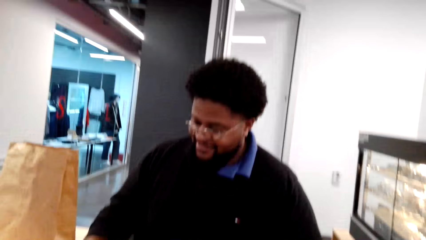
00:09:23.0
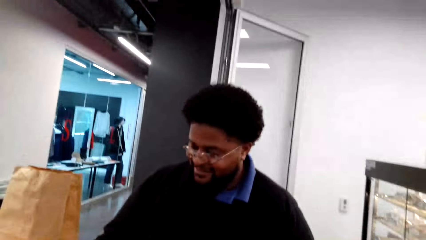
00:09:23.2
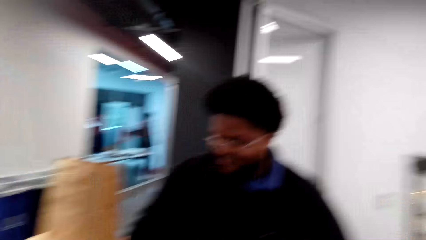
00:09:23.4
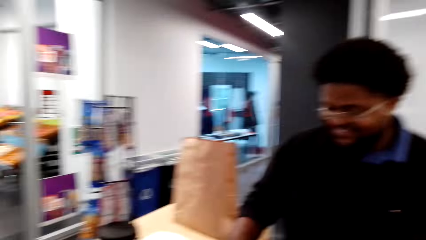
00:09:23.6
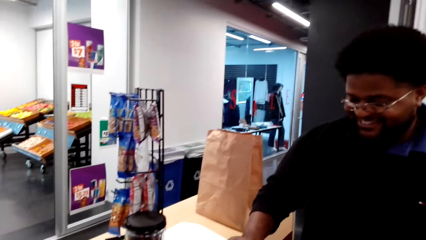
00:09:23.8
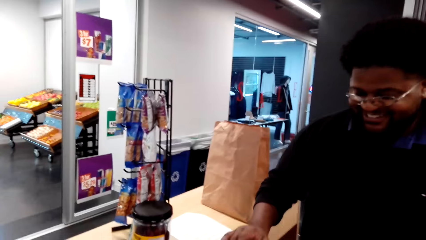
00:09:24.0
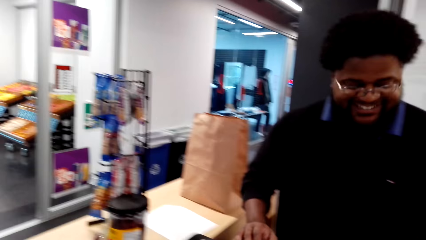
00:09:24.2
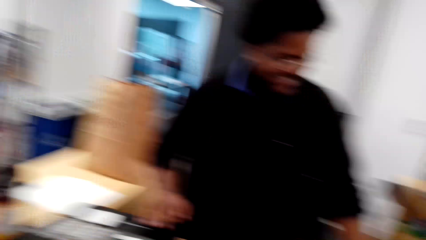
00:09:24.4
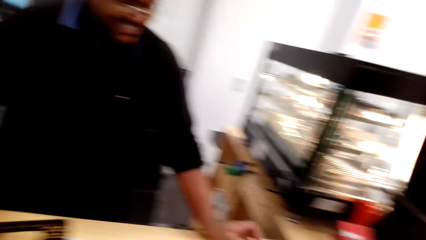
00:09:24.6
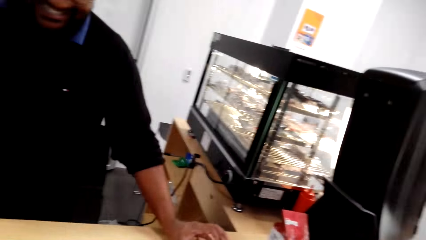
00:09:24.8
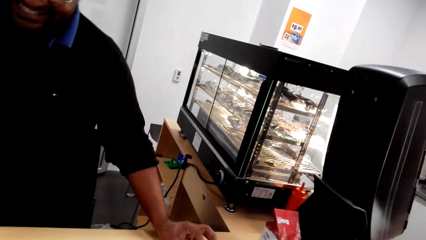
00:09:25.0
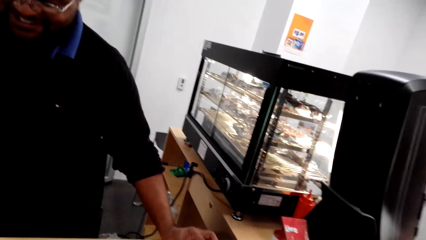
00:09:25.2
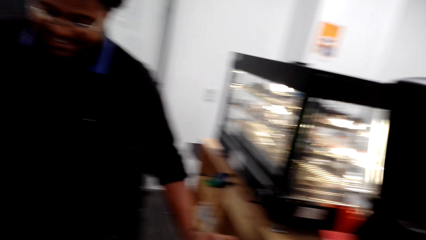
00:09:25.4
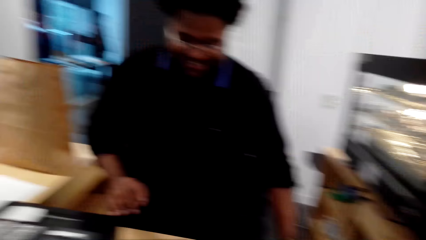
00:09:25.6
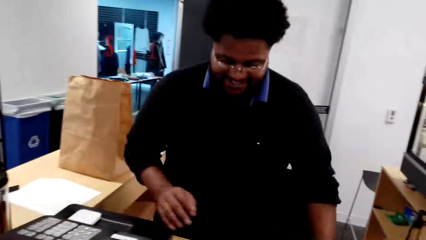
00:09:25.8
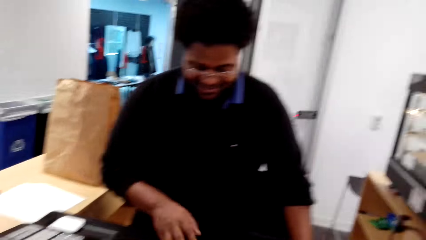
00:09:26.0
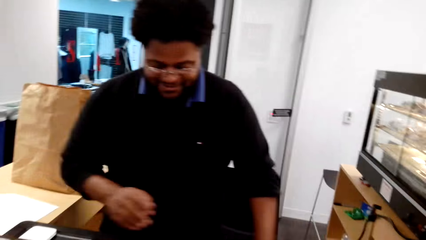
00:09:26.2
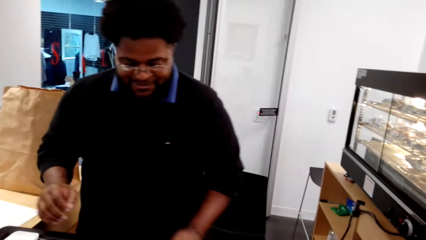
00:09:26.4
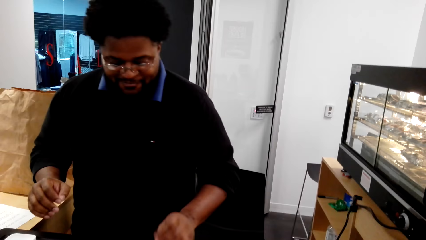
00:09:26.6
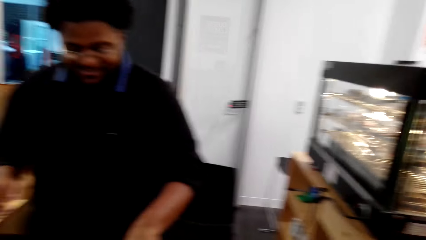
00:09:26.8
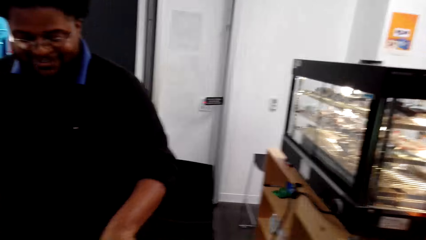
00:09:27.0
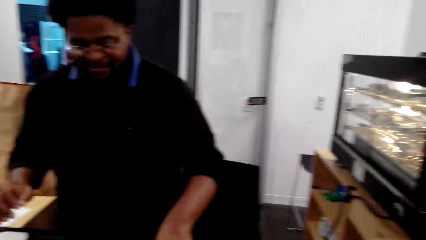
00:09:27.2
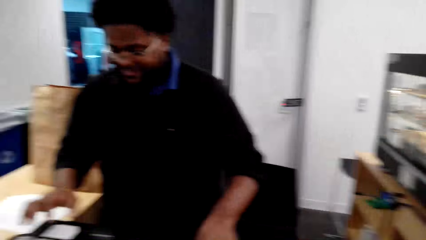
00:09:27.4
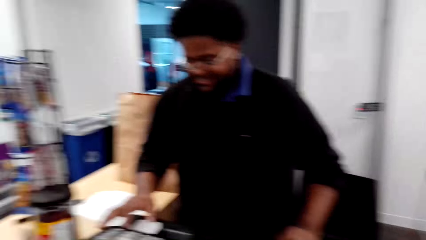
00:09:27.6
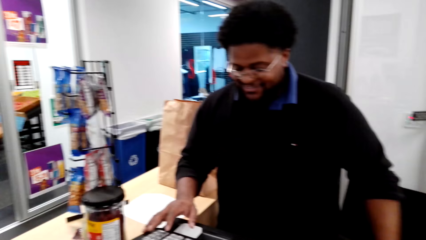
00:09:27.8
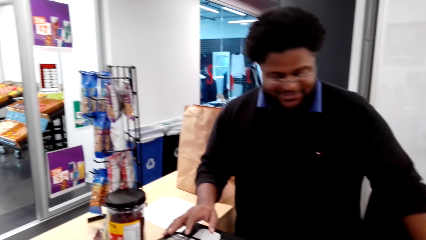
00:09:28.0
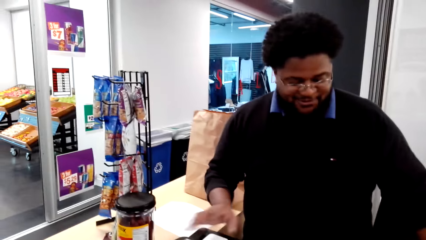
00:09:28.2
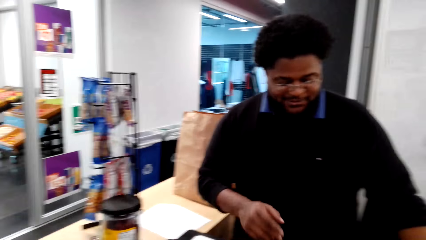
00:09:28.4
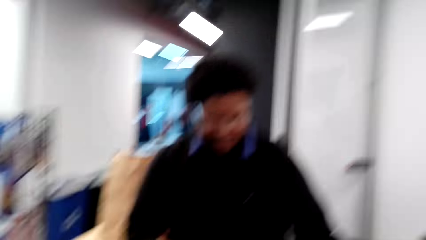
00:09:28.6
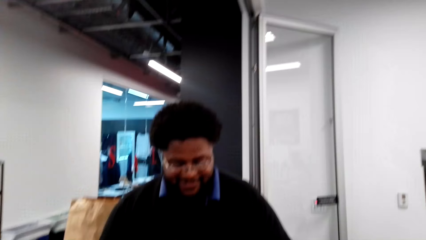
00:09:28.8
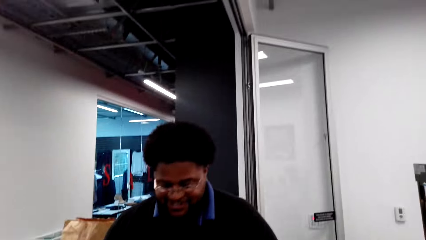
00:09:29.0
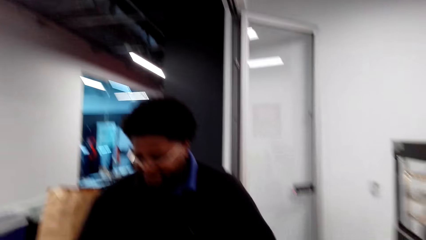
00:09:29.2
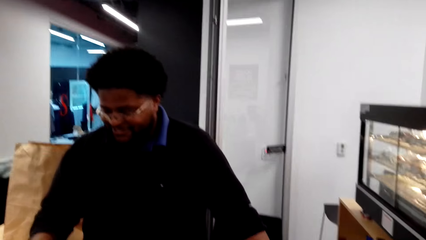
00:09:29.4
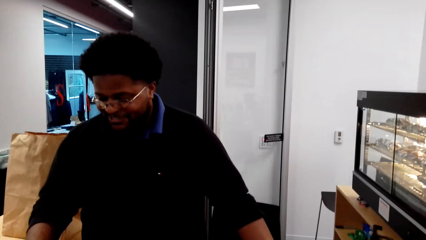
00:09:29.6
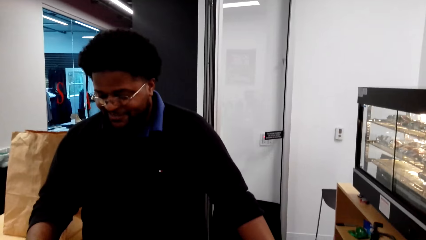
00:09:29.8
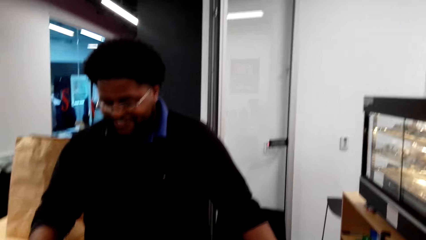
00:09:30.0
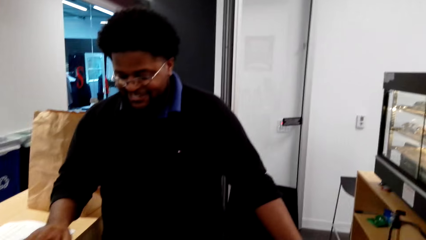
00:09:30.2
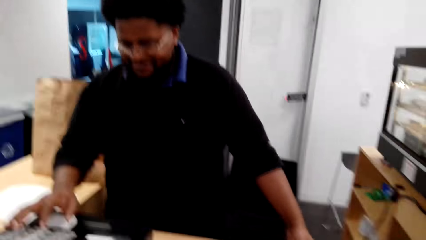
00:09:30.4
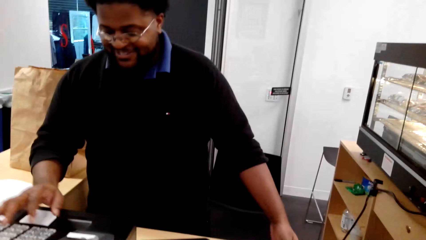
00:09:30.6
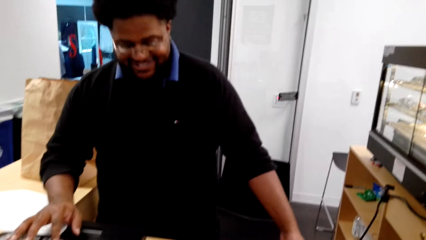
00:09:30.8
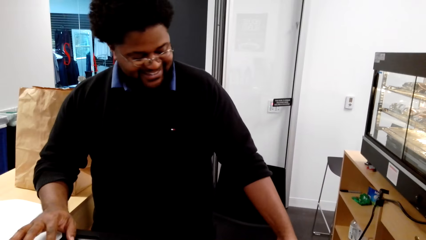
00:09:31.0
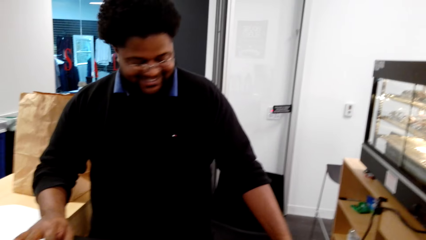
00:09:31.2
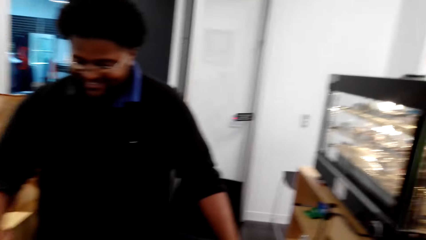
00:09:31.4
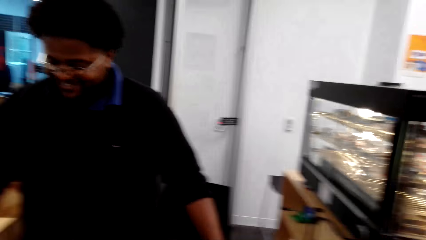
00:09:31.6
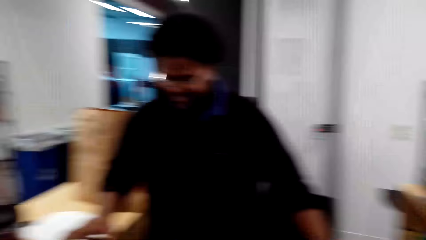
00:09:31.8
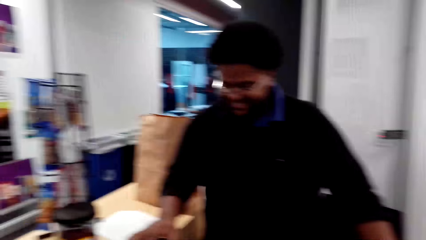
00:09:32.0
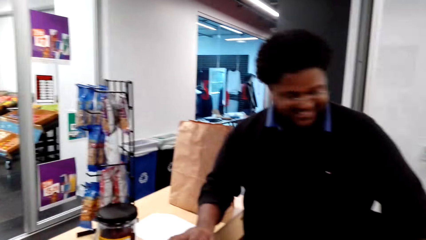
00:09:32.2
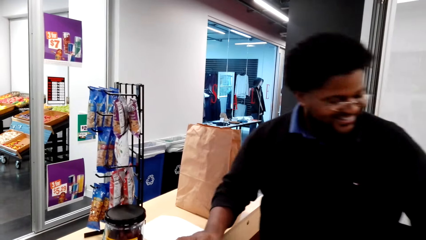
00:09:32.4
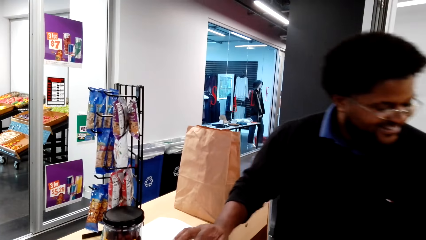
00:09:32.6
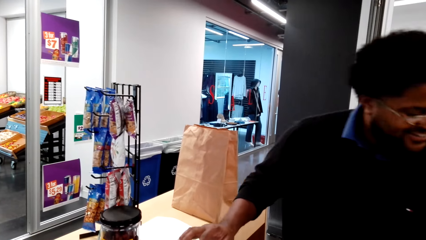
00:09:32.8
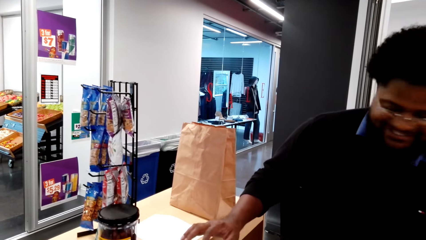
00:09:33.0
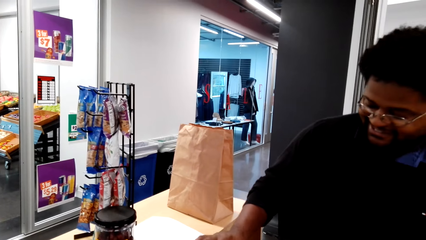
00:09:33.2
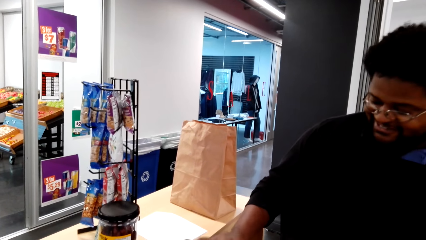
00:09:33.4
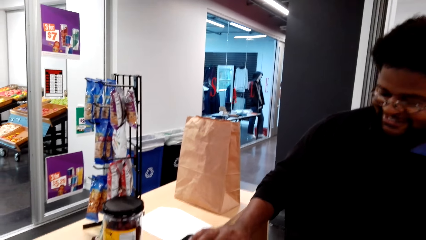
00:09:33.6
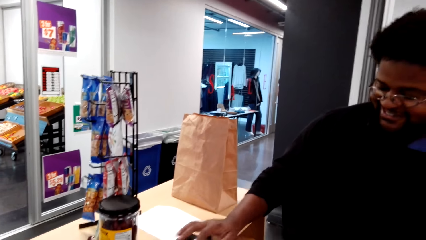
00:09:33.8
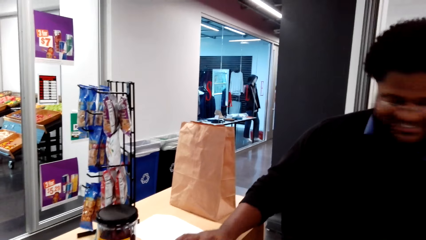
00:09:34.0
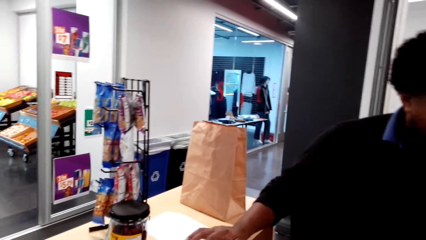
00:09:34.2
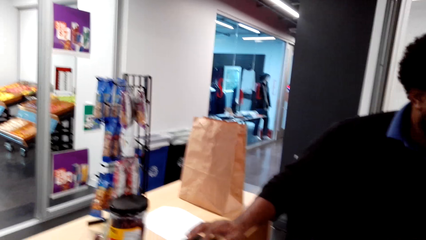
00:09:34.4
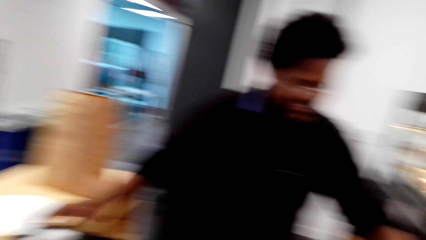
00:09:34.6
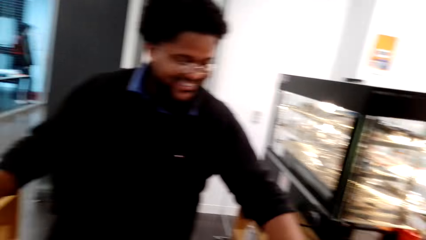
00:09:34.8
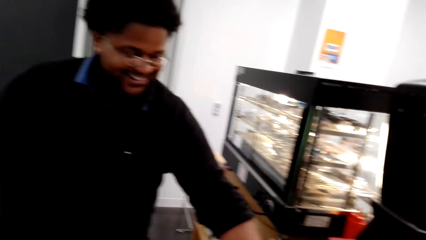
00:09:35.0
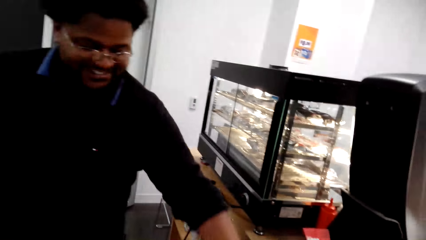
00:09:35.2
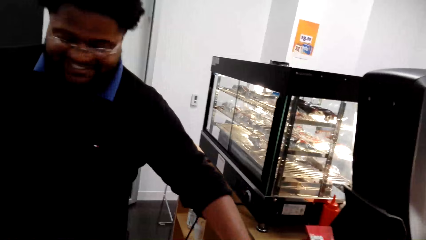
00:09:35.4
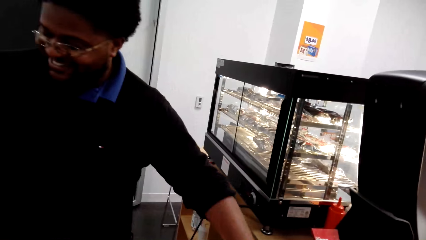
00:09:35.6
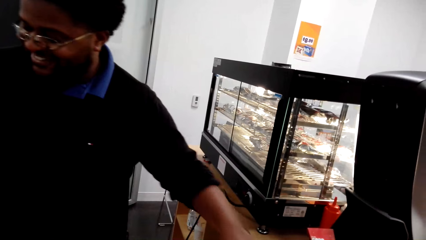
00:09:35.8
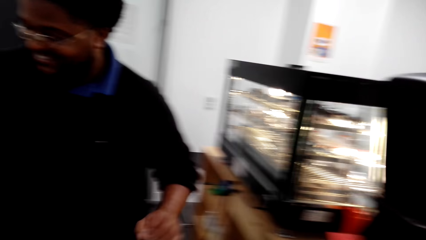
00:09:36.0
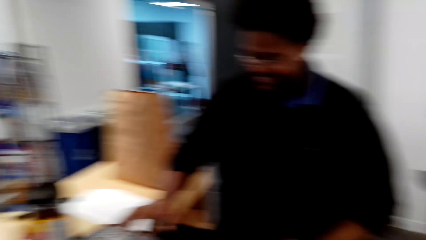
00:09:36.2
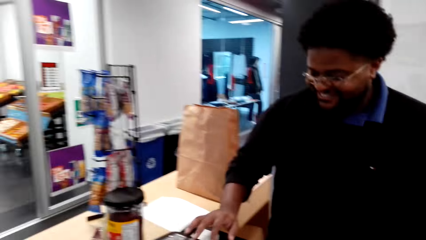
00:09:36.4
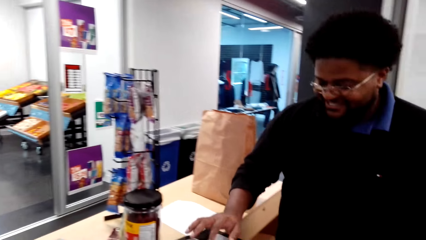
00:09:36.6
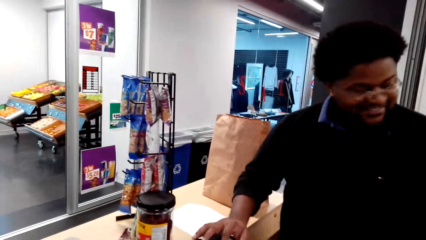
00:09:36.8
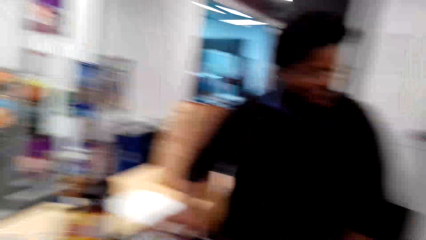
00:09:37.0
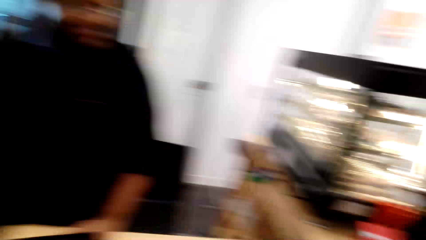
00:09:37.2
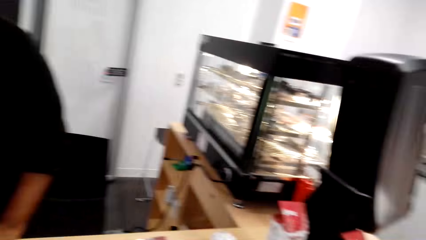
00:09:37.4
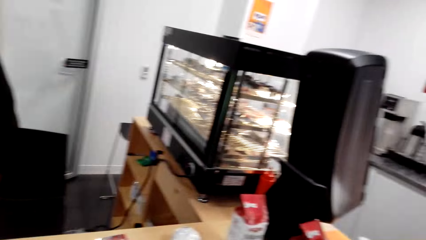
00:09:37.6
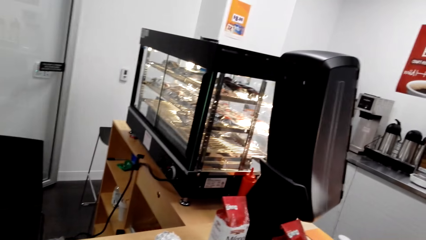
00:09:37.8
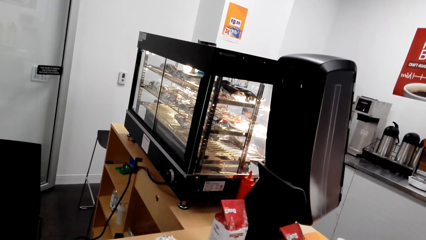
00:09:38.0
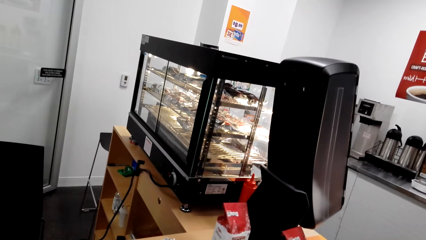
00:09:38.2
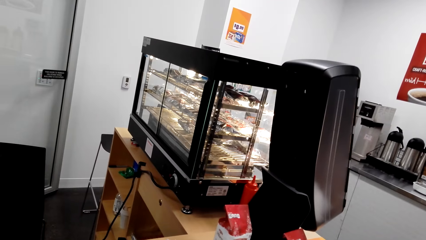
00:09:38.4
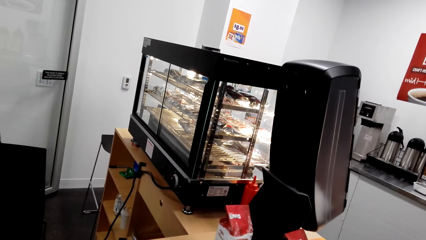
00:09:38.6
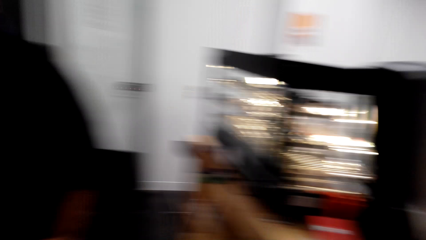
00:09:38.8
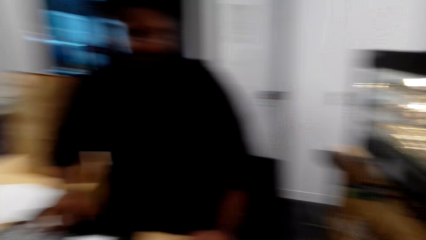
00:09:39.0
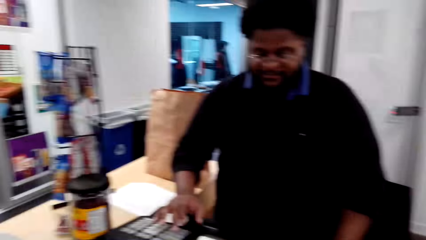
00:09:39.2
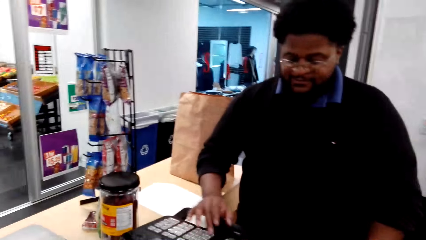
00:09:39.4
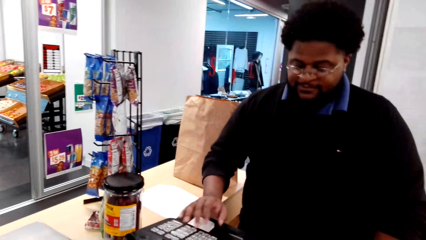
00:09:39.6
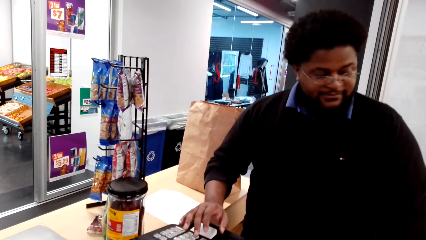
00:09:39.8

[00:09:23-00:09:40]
The camera wearer interacts with the cashier. The cashier converses with the camera wearer. The camera wearer looks at the cashier. They converse with the cashier. The cashier converses with the camera wearer. The camera wearer converses with the cashier. The cashier uses the cash register. The camera wearer looks around the supermarket. The cashier uses the cash register.
